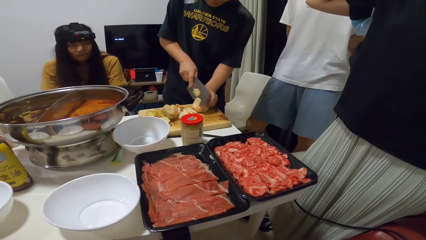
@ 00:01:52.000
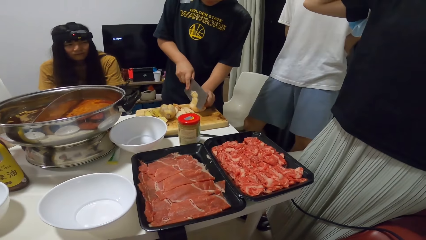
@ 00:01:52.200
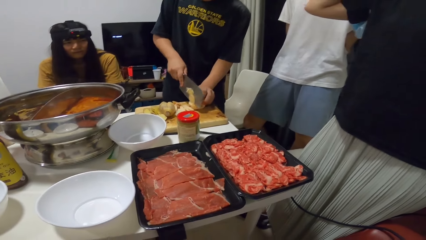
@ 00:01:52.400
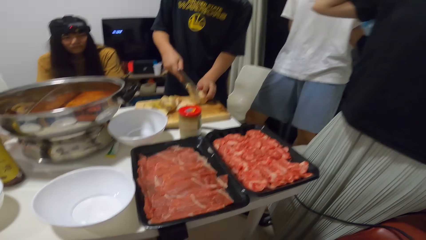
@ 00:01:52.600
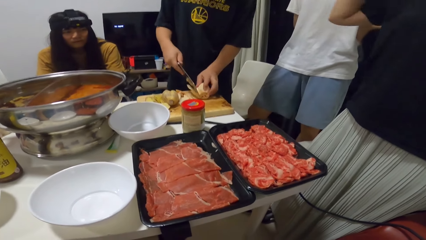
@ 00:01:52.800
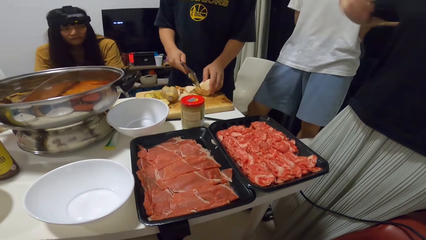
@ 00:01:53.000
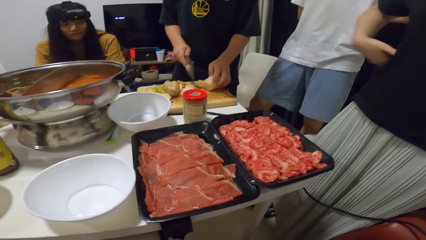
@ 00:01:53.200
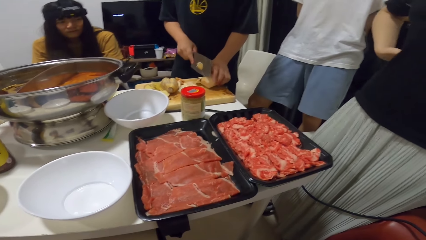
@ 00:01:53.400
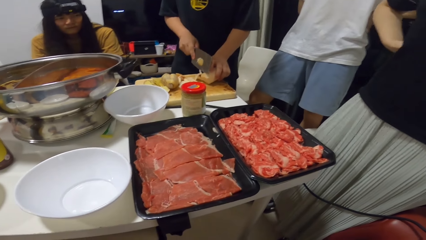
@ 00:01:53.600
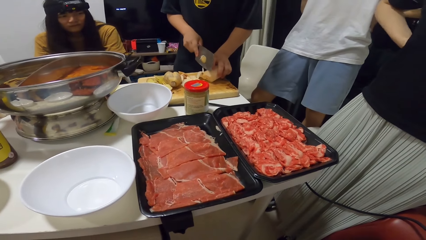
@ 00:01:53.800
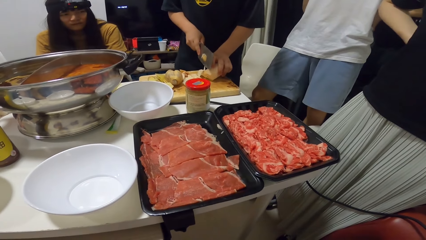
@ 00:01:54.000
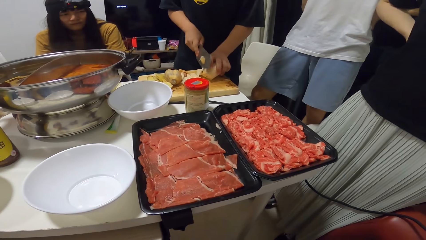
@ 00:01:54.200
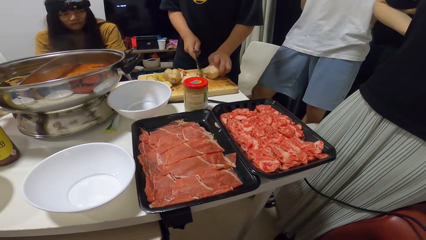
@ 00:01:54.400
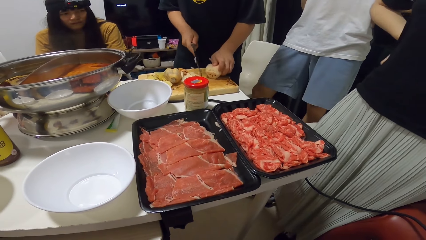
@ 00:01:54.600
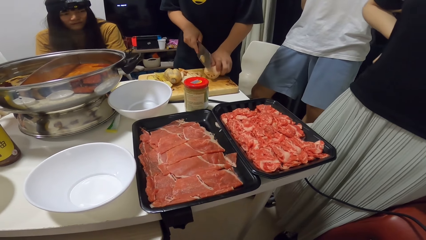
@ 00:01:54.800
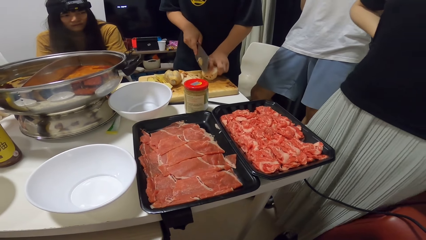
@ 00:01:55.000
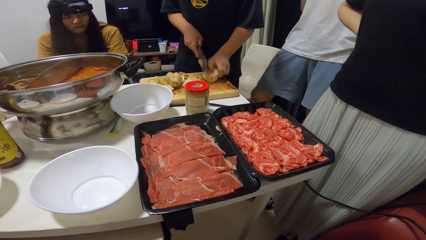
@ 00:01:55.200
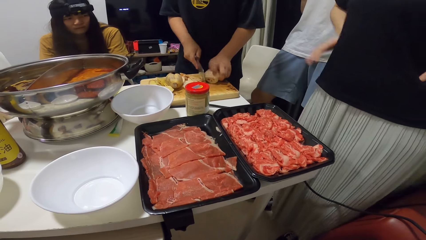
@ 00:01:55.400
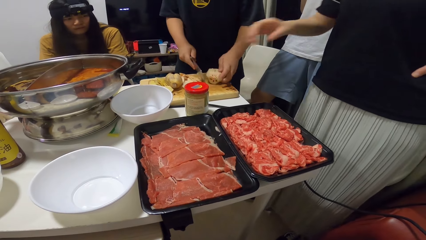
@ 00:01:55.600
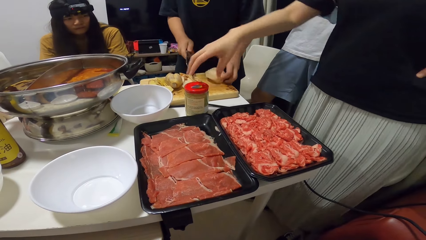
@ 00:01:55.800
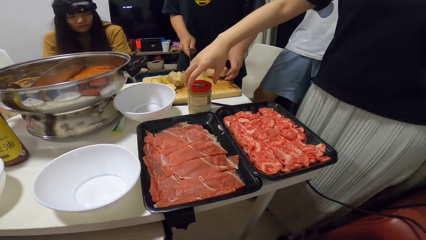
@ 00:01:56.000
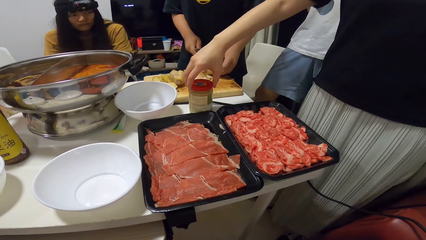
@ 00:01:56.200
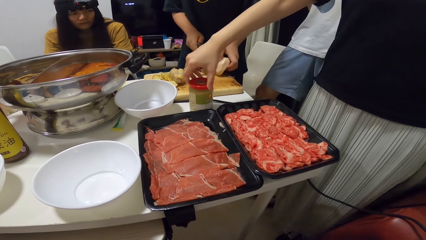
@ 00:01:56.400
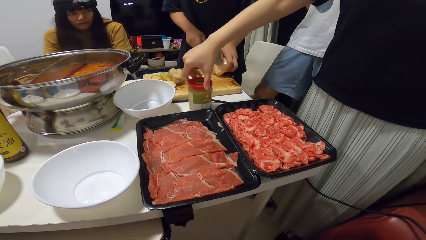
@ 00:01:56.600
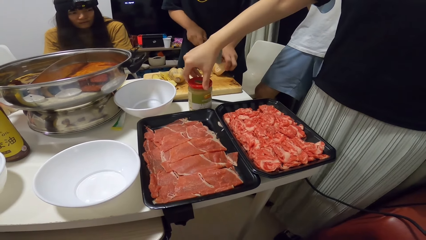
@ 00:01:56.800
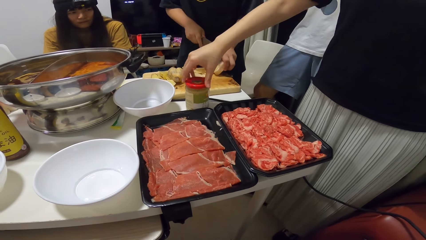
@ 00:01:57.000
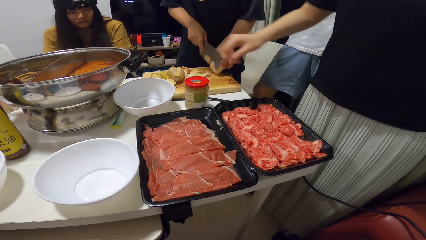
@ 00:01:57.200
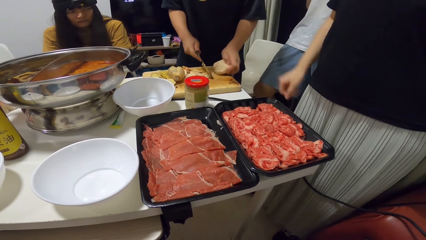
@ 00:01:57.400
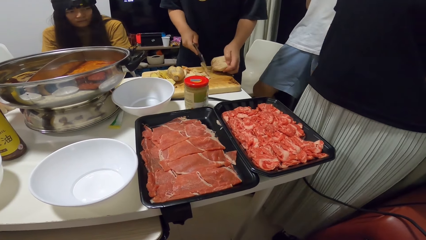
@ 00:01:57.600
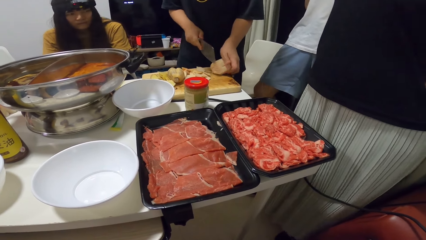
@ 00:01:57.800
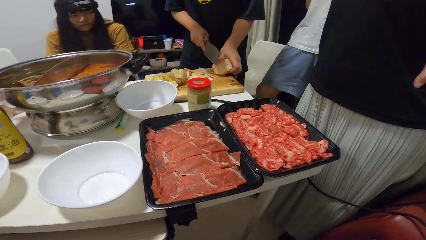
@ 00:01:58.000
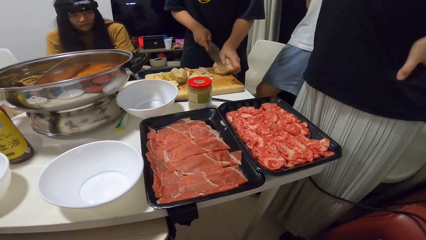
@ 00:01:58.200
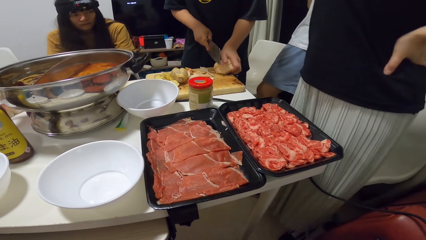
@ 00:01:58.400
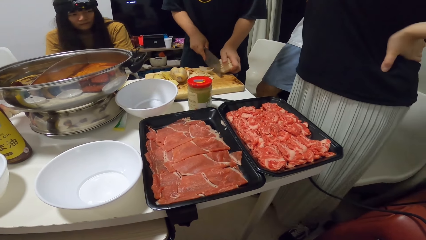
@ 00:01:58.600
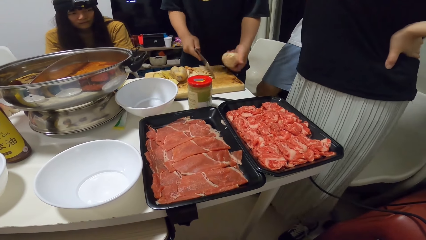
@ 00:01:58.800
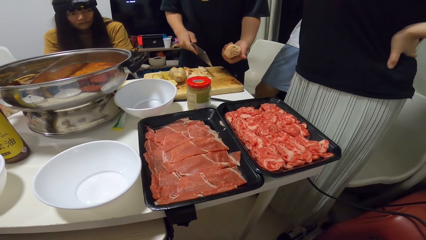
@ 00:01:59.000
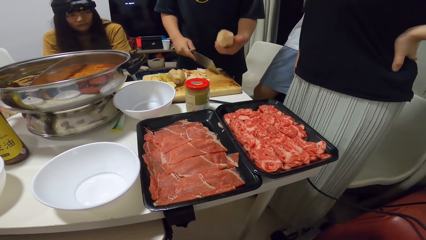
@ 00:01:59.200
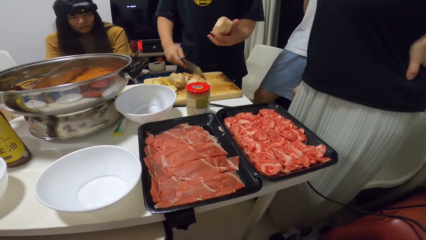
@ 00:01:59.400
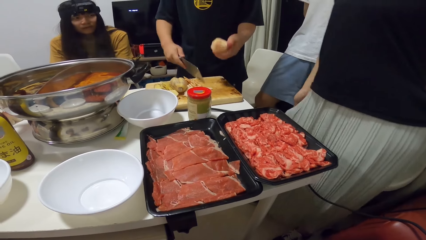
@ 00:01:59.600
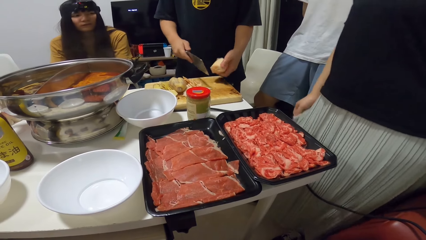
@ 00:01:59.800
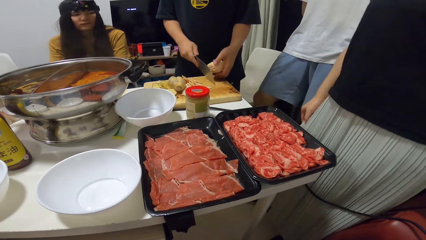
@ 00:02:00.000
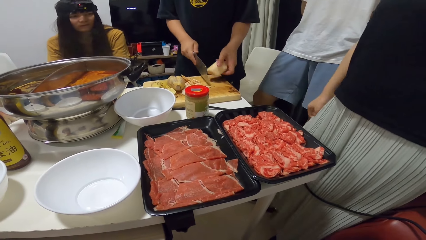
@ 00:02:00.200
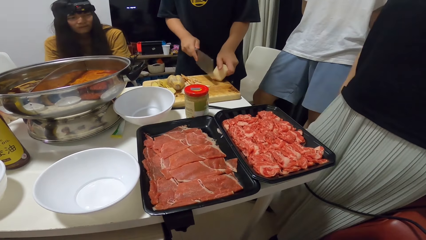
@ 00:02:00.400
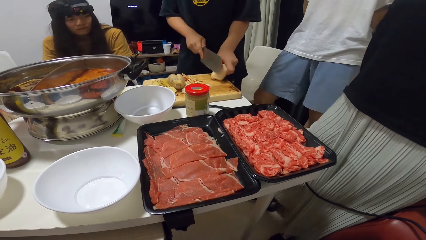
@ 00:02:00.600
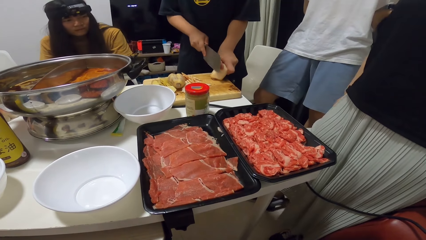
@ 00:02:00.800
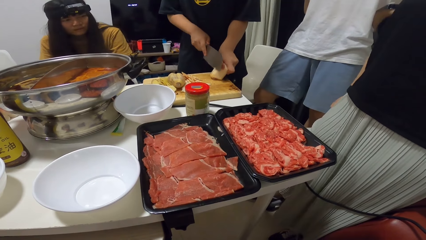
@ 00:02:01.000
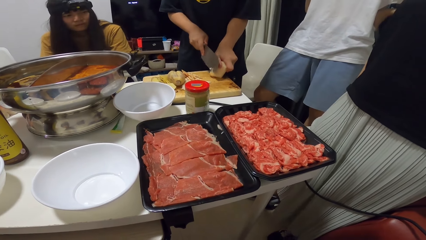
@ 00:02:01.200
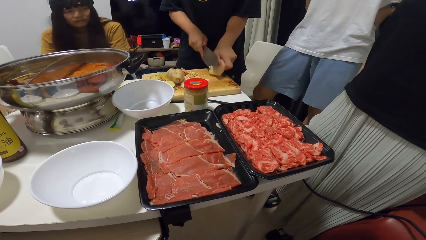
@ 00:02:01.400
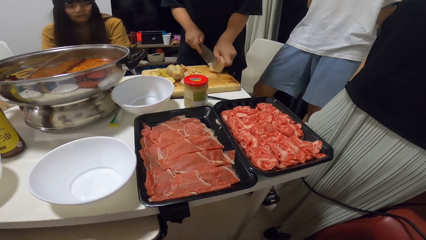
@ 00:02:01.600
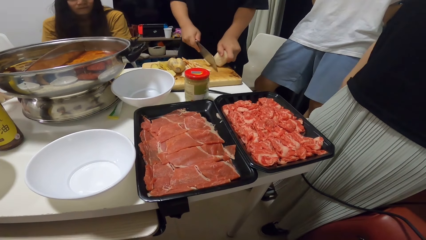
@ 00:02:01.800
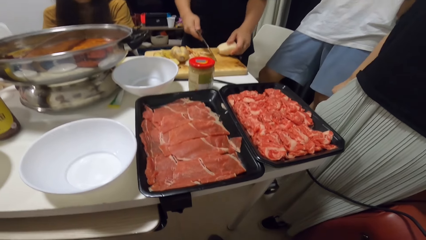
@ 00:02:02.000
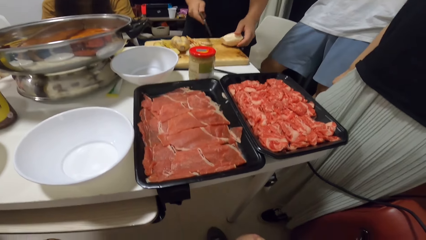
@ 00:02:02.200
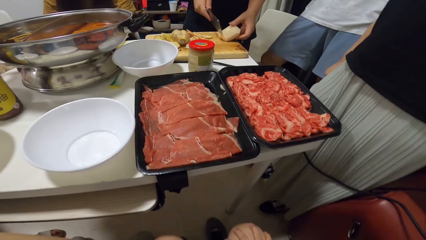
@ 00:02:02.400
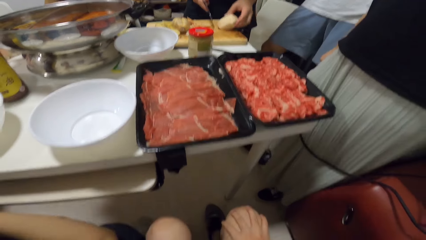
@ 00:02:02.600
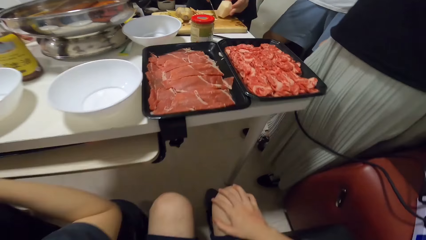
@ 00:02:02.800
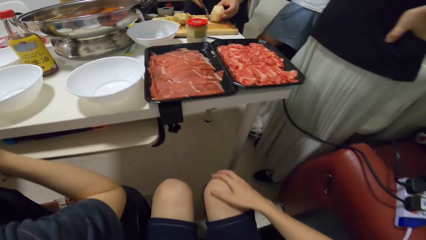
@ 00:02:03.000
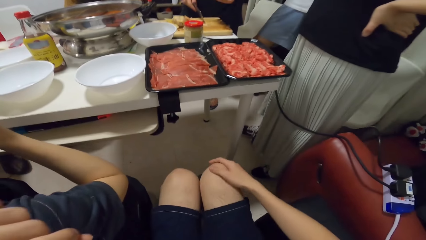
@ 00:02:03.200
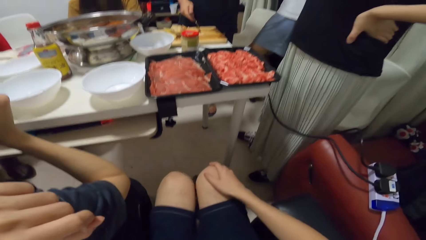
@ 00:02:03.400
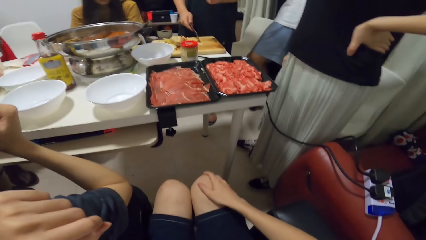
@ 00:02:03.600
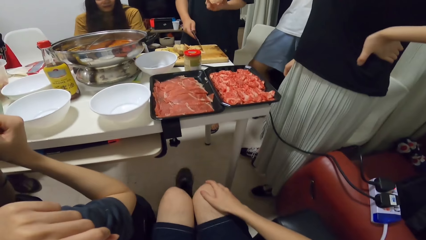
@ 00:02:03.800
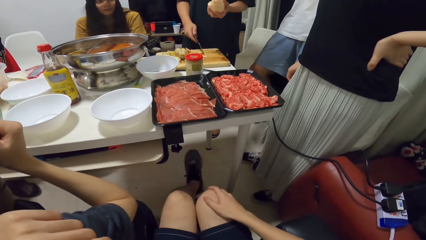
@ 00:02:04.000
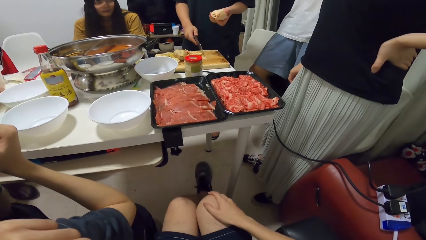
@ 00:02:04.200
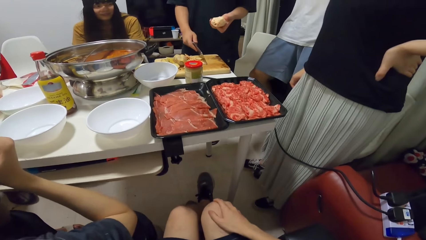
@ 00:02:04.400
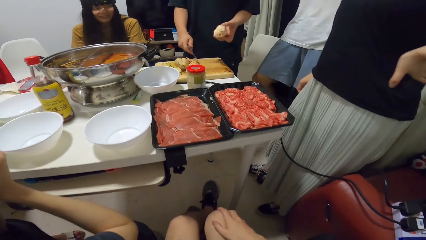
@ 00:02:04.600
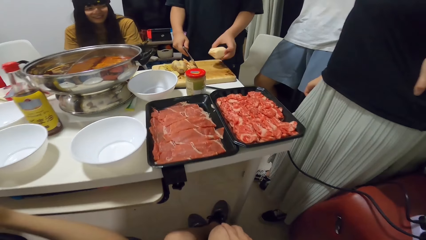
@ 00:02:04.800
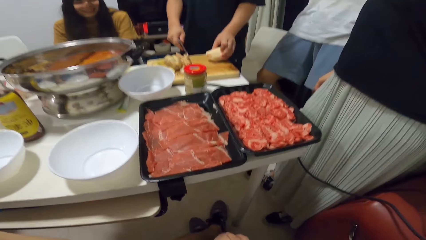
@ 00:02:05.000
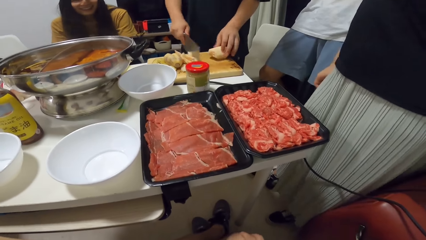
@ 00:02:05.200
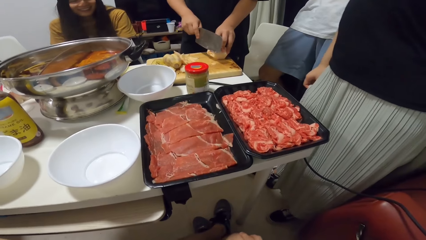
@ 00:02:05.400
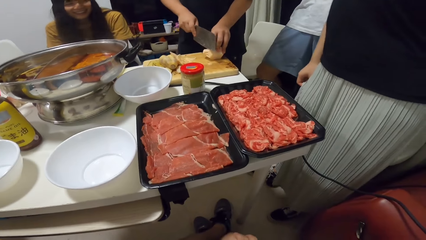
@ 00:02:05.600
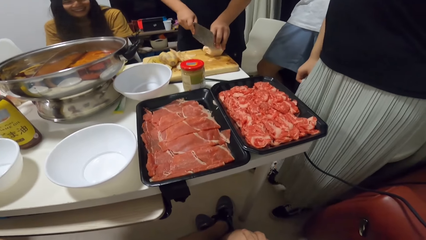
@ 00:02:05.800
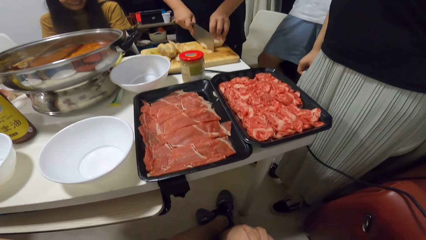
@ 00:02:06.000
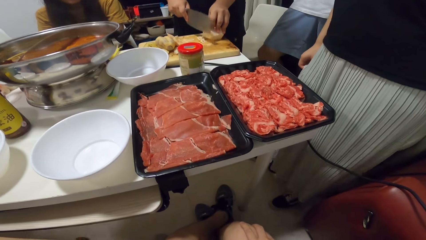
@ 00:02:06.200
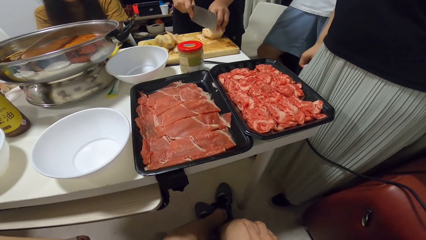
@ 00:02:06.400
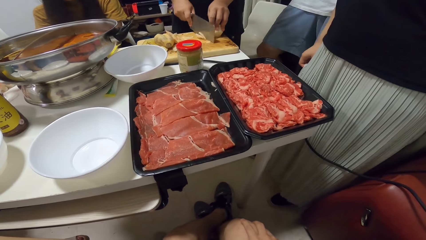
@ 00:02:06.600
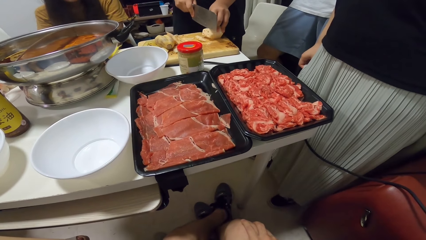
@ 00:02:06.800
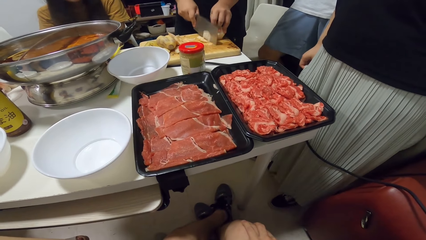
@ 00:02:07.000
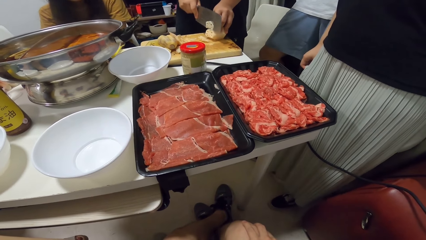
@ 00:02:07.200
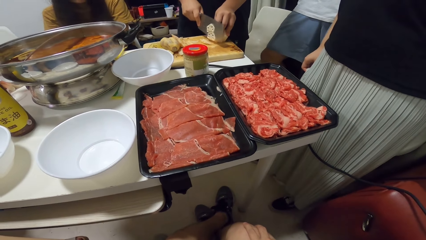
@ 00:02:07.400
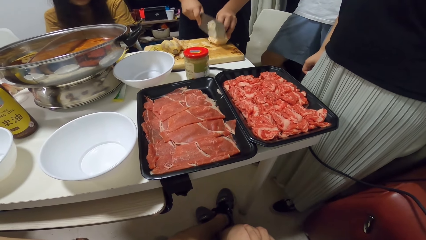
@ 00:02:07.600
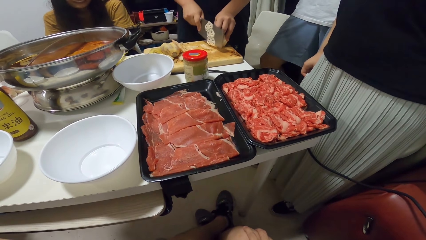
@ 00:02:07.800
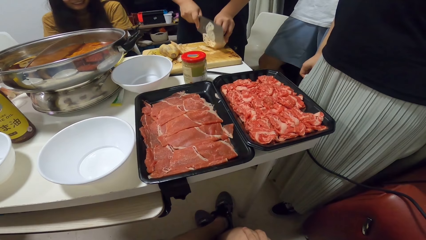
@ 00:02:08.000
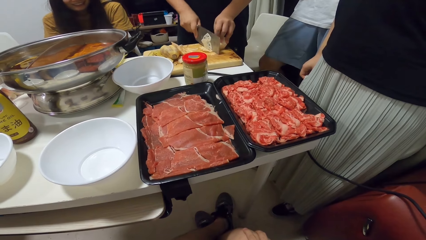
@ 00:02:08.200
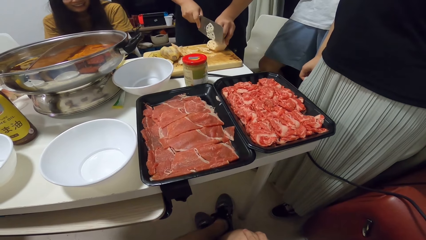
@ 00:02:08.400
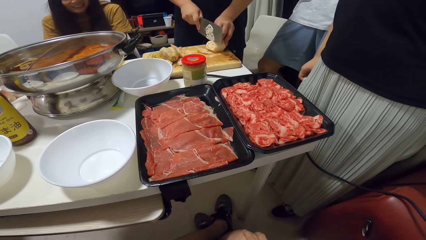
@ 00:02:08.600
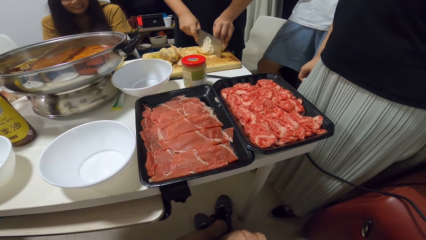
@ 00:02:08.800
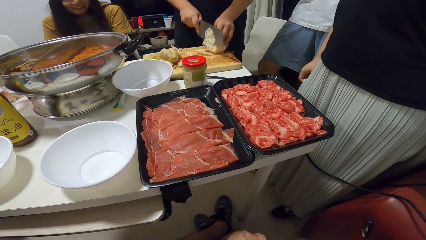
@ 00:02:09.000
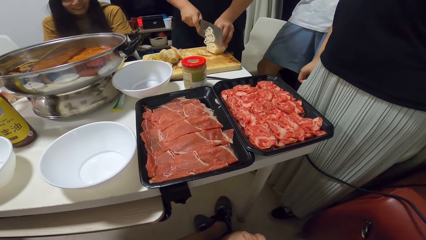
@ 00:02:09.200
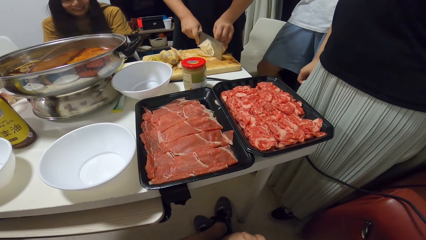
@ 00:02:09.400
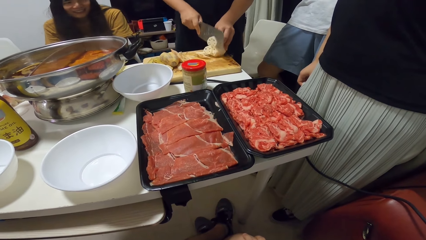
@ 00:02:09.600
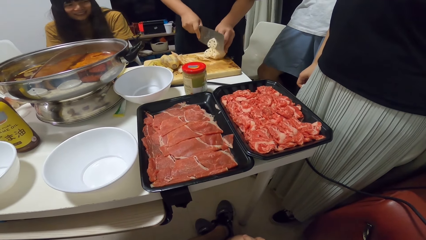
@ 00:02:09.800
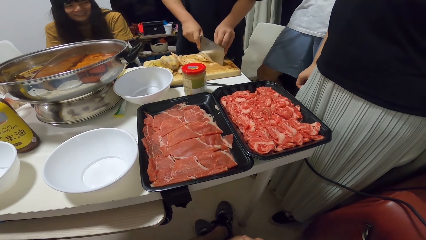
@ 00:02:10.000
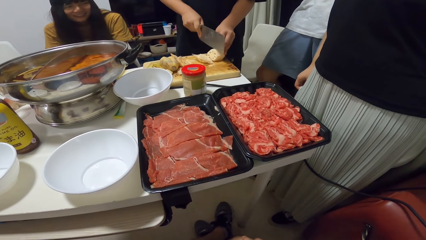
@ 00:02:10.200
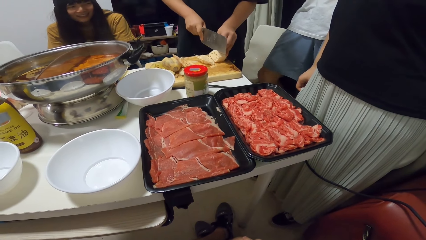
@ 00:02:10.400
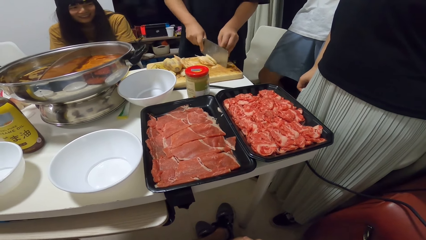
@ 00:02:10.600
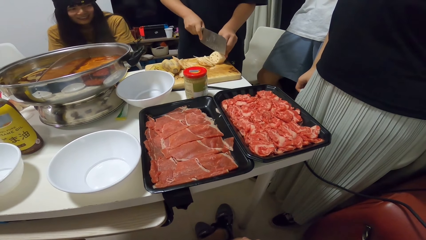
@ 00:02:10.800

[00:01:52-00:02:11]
A woman holds her waist. The woman touches the tin on the table. The woman moves a jar on the table with her right hand. The woman releases the tin. A man lifts the potato from the chopping board, pushes the Irish pieces on the chopping board with the knife, puts the potato on the chopping board, and cuts the Irish potato on the chopping board with the knife. The camera wearer stretches his leg. The man cuts the potato with the cleaver.
